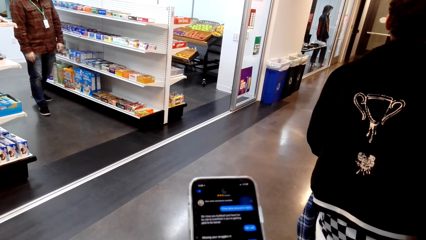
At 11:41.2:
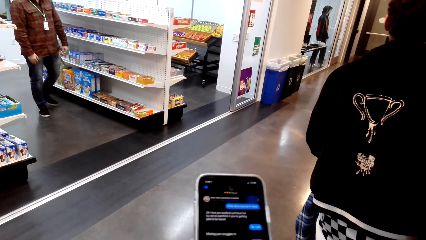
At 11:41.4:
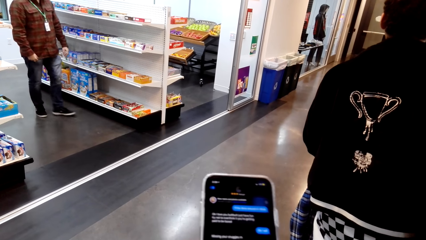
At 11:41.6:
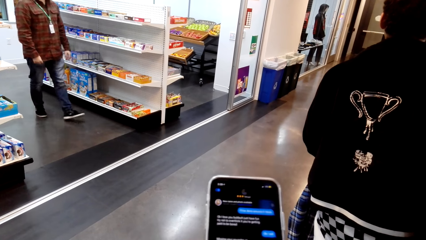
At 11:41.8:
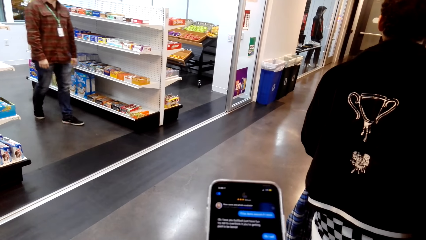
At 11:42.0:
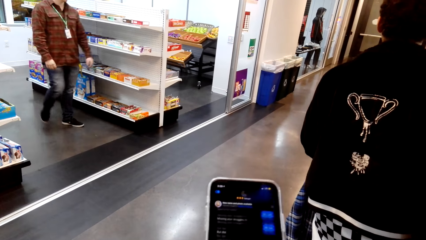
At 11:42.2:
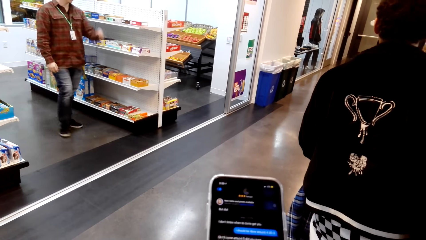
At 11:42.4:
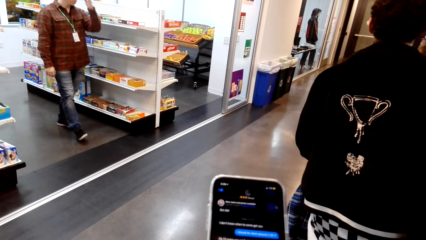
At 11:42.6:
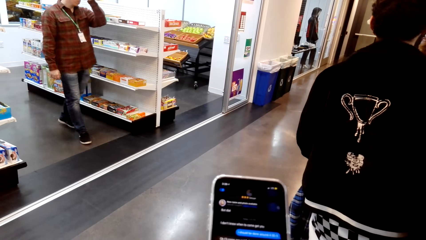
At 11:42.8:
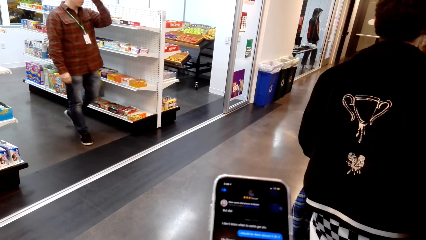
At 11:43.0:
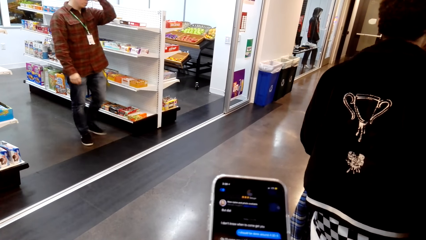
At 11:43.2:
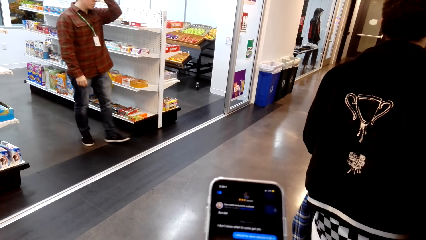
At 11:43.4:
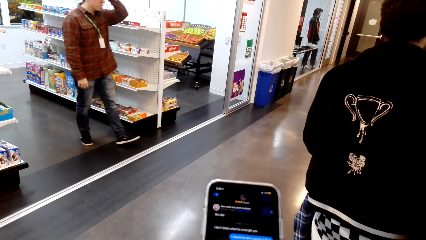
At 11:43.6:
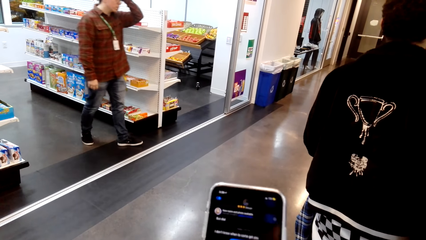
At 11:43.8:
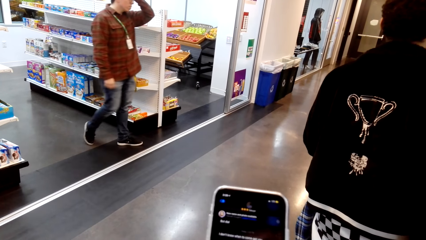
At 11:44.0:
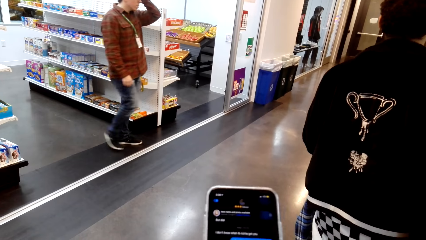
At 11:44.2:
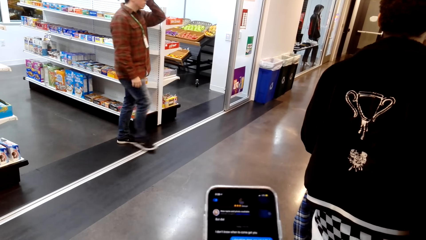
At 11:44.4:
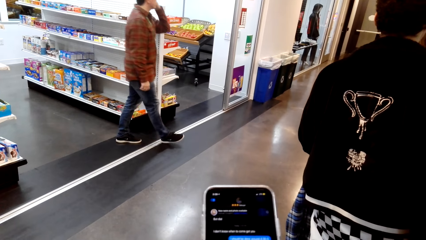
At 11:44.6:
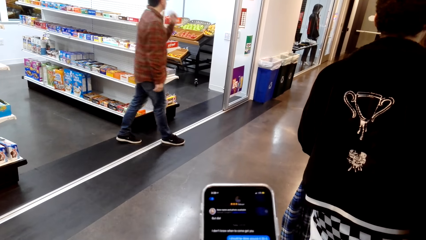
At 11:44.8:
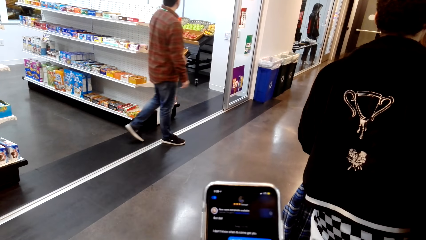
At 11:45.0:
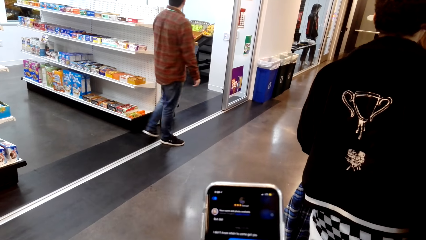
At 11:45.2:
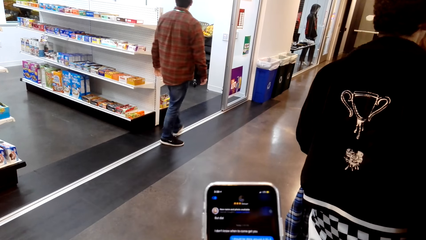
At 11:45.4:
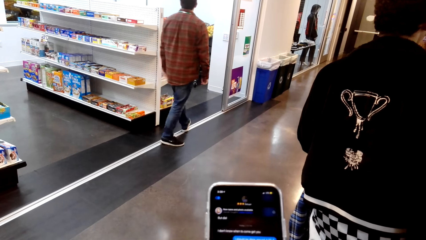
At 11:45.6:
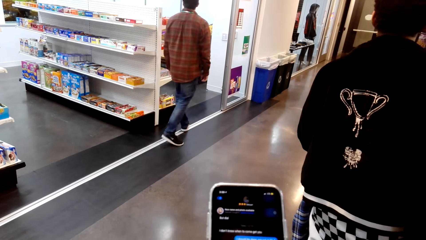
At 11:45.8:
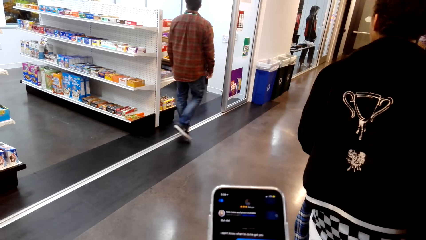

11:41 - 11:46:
The camera wearer operates a mobile phone.

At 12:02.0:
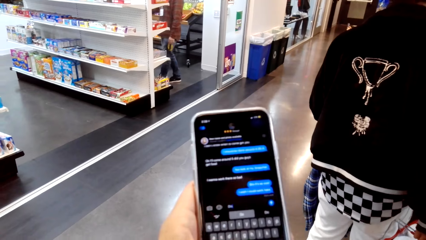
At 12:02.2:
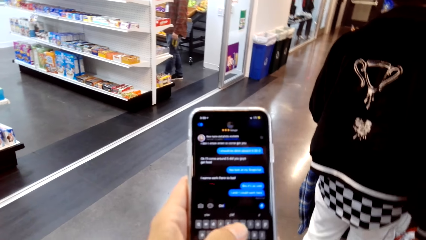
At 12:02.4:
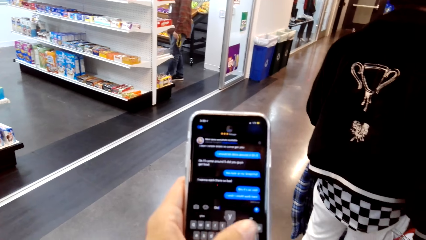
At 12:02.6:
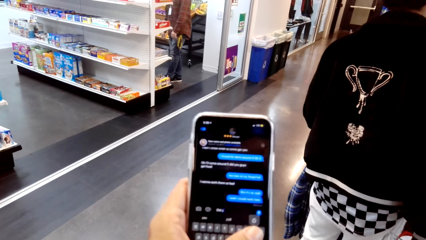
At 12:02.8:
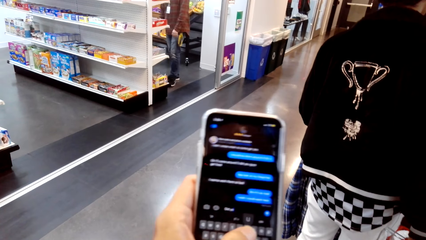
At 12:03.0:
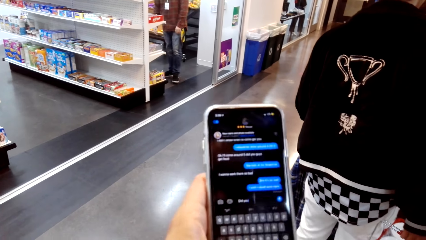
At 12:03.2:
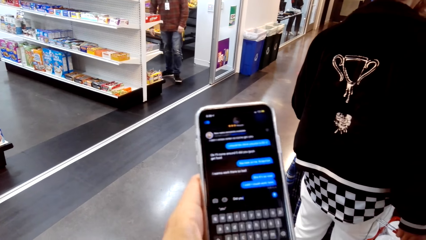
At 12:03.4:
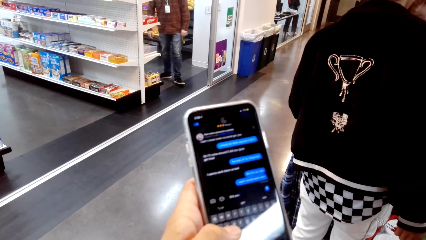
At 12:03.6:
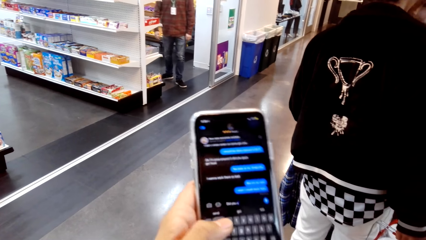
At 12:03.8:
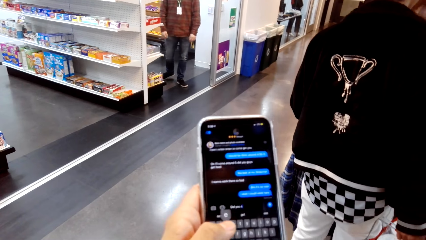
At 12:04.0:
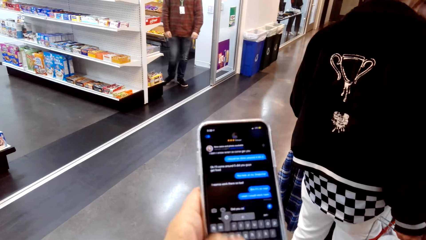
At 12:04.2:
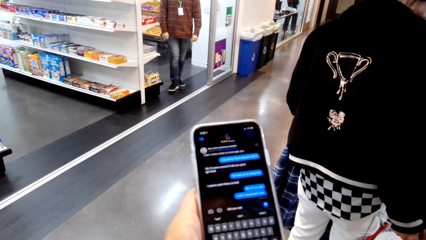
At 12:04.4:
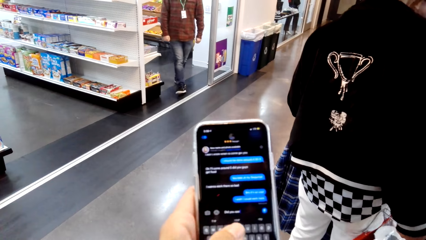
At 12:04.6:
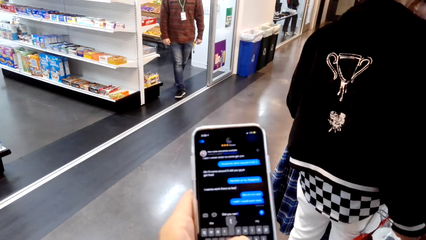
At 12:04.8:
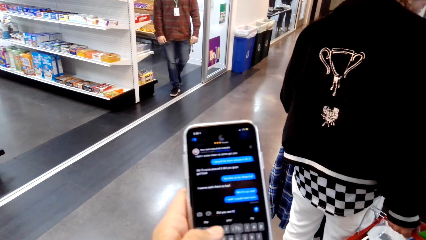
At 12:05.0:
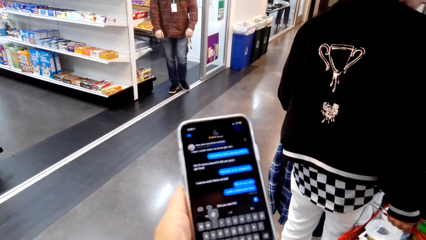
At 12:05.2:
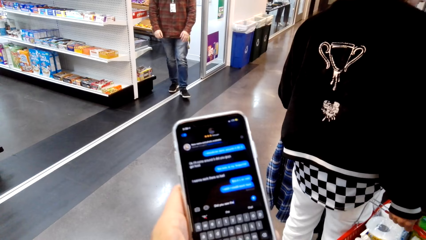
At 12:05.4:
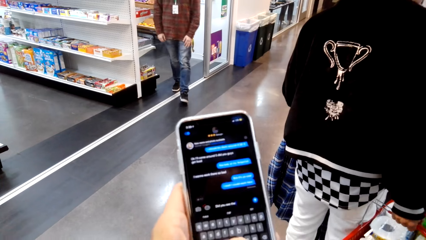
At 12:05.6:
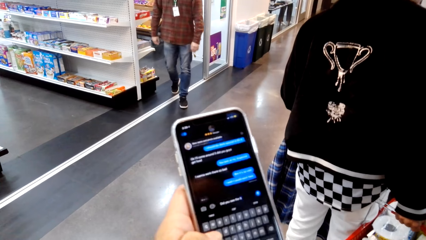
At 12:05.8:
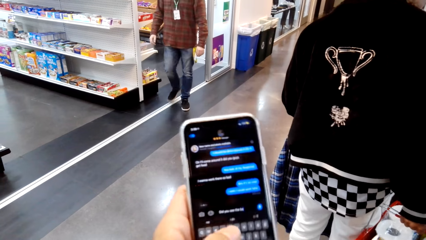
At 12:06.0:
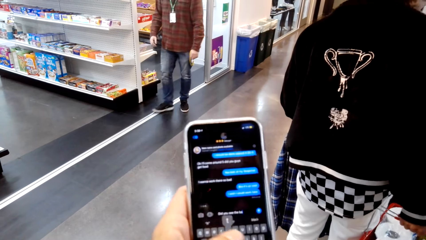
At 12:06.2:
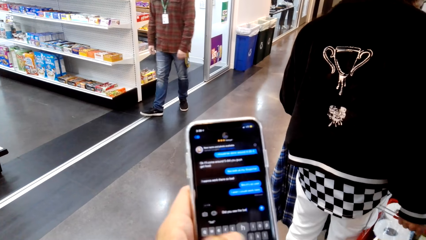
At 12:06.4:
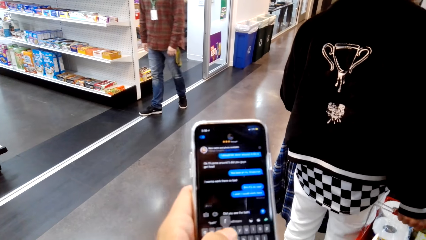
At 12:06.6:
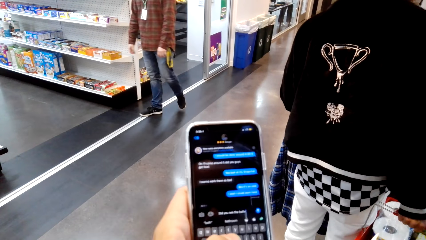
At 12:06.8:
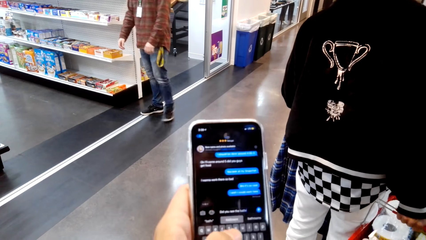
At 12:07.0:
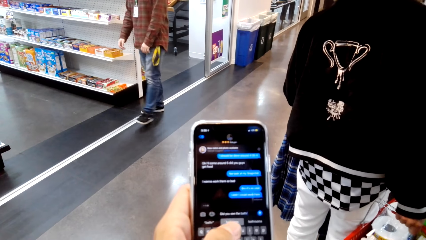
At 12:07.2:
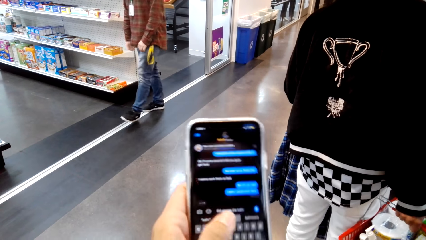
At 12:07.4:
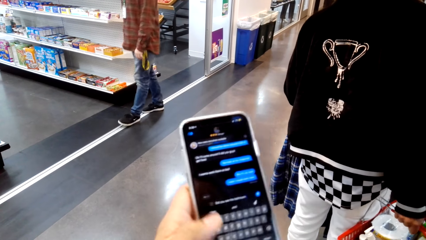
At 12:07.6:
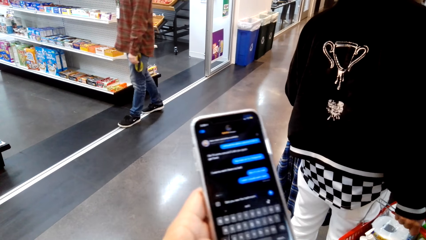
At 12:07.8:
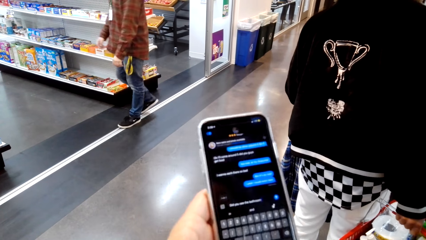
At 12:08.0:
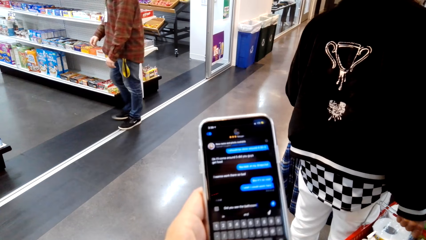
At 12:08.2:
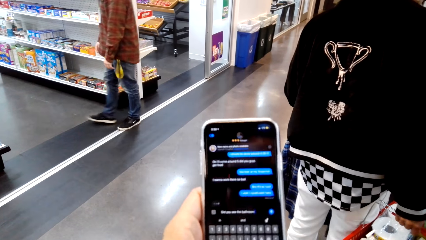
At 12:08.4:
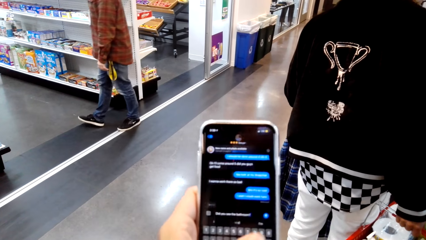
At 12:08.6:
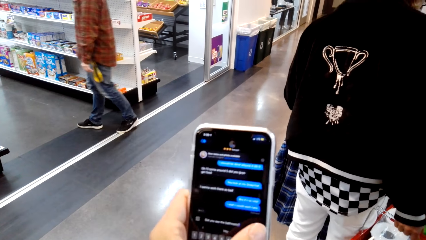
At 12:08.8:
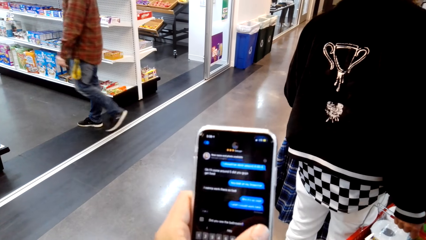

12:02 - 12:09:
The camera wearer types on his phone.

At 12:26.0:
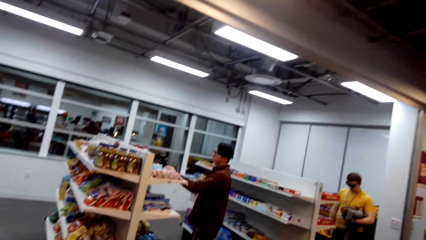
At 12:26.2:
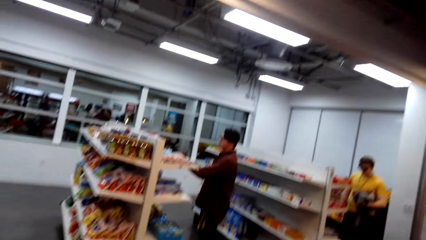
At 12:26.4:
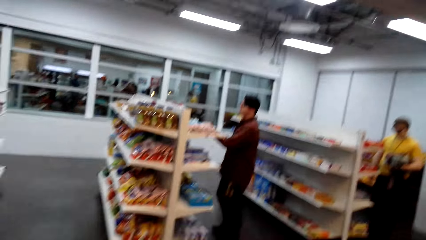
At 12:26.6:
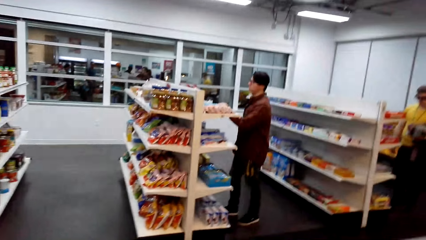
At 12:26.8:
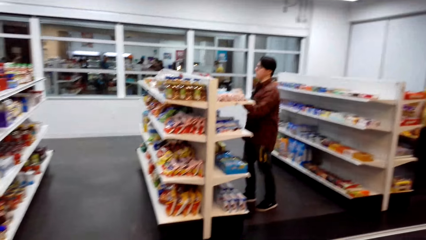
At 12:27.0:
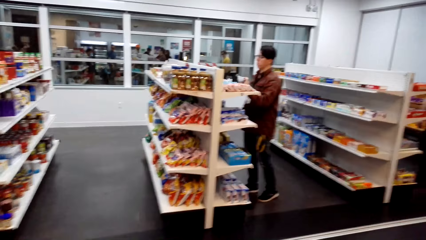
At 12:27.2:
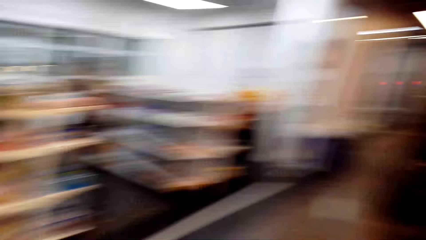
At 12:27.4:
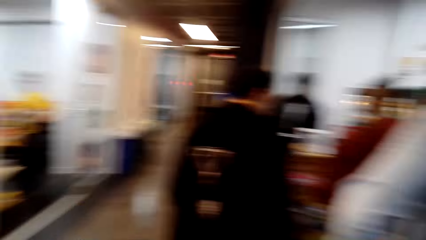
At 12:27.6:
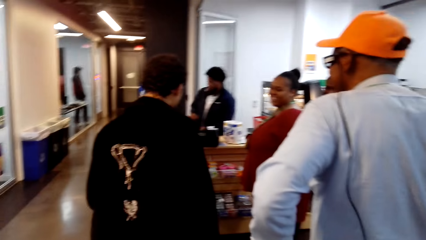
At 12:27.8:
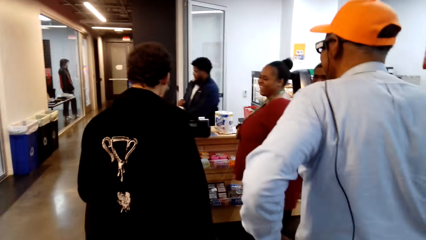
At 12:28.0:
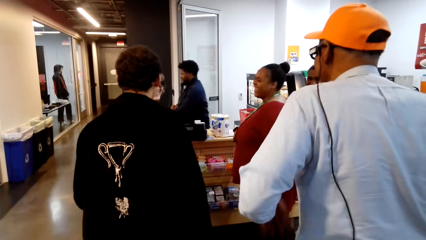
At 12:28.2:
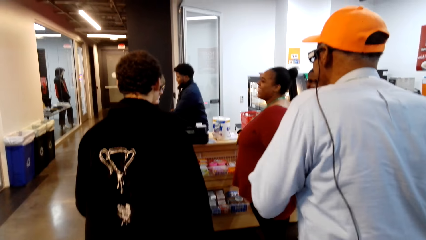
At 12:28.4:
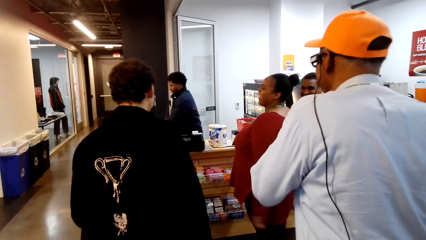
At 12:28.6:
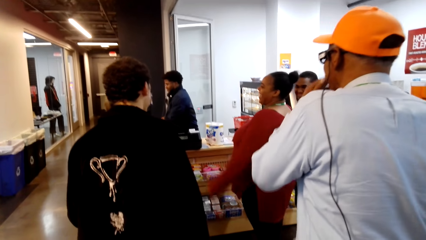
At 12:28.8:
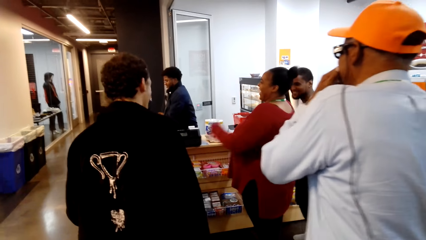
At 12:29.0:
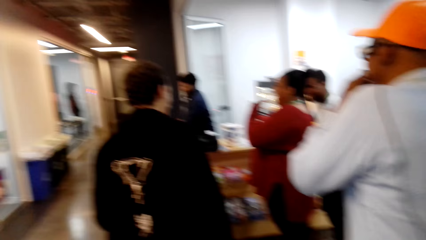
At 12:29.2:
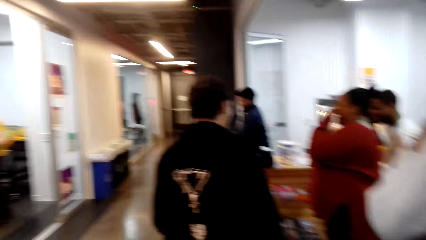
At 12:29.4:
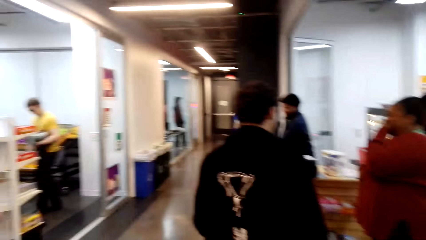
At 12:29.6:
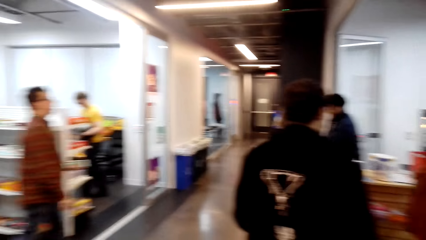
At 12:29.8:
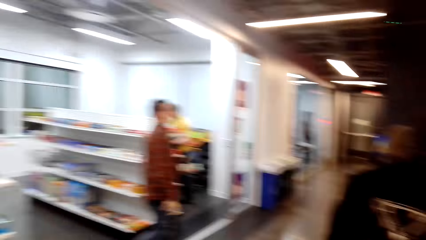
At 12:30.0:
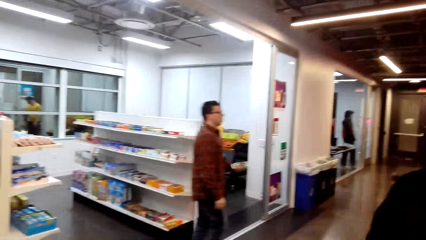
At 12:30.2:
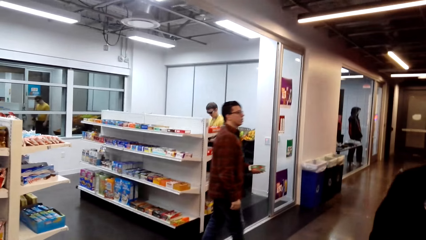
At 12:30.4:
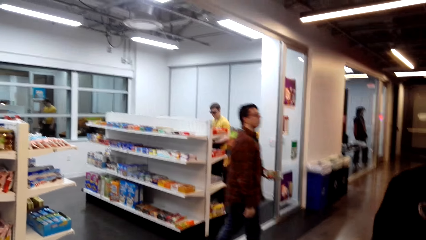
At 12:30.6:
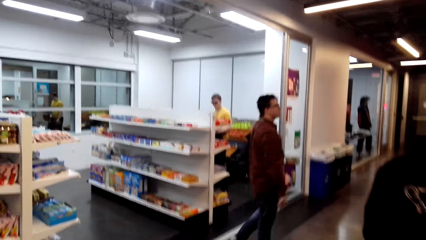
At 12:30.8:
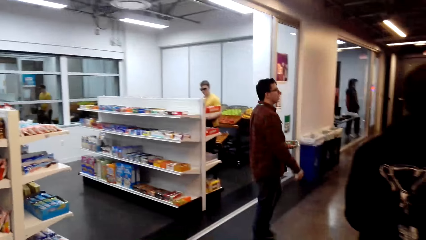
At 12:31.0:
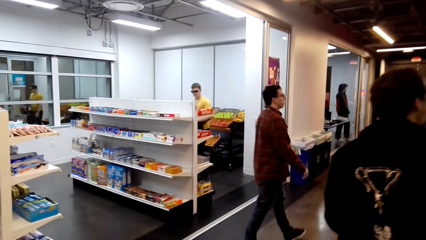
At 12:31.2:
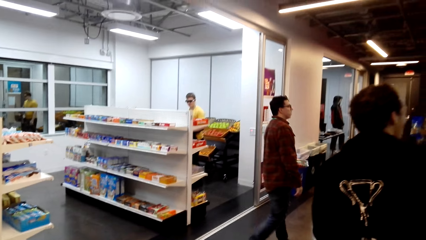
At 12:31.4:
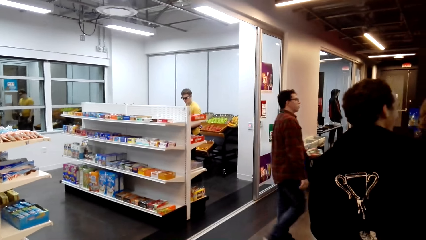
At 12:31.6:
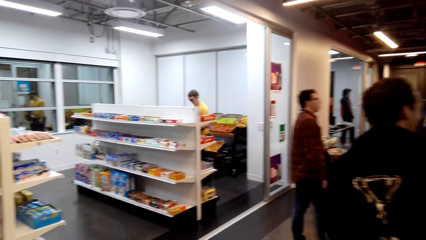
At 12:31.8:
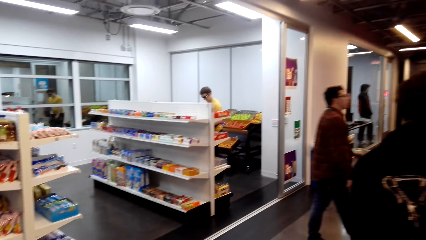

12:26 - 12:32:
A man moves around.
